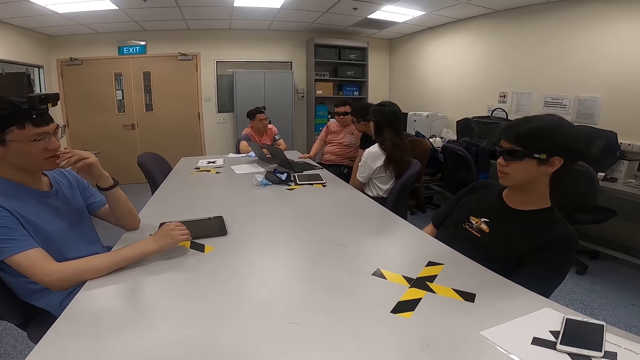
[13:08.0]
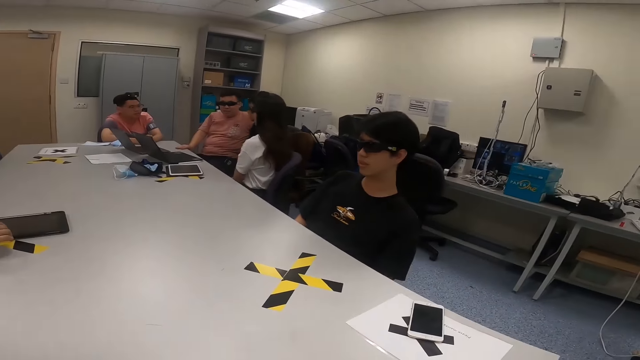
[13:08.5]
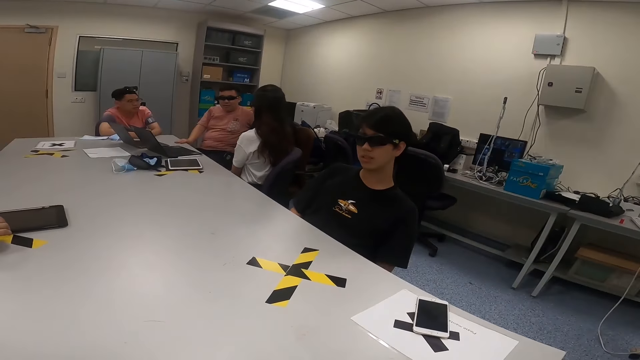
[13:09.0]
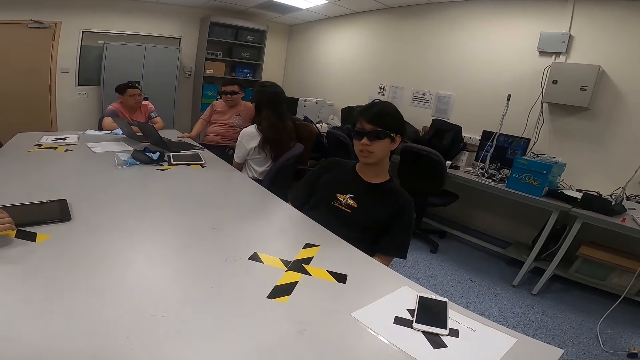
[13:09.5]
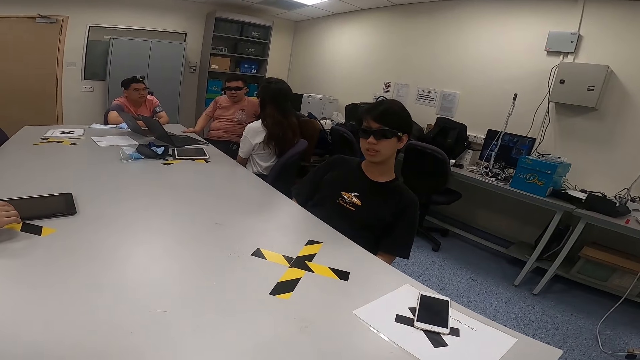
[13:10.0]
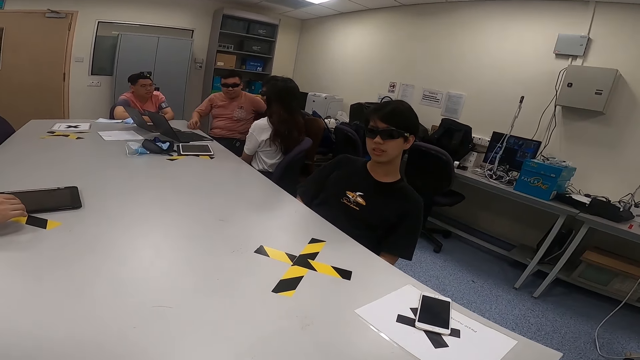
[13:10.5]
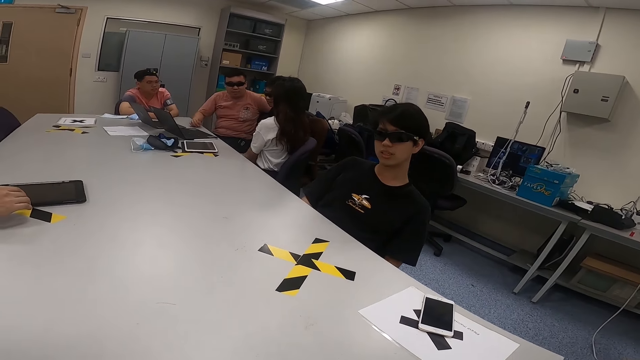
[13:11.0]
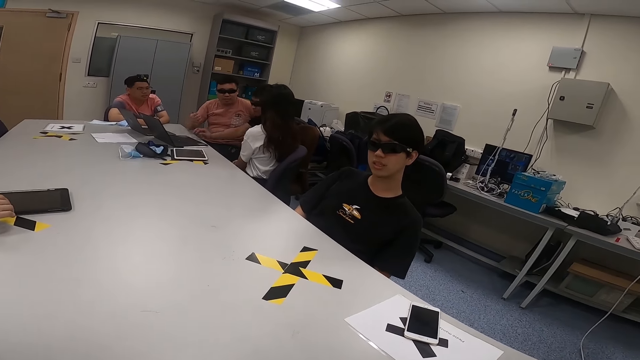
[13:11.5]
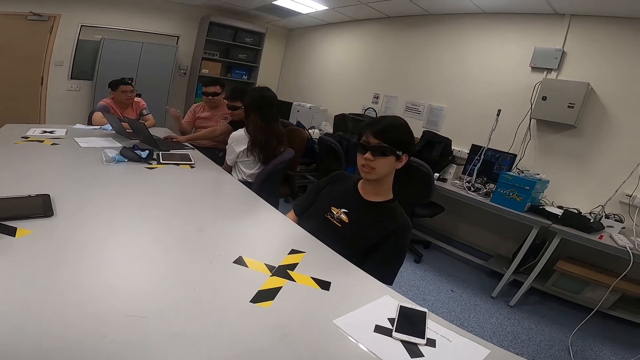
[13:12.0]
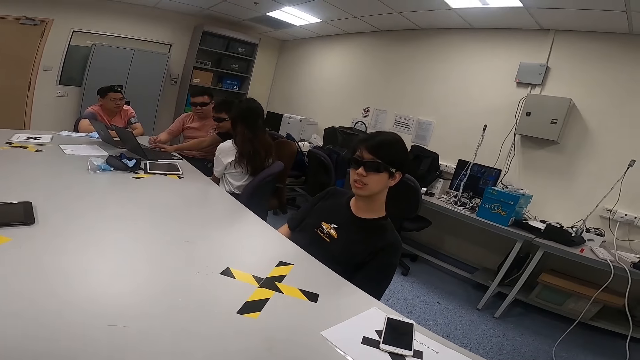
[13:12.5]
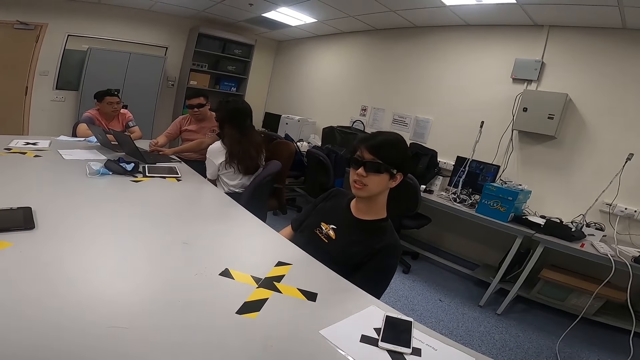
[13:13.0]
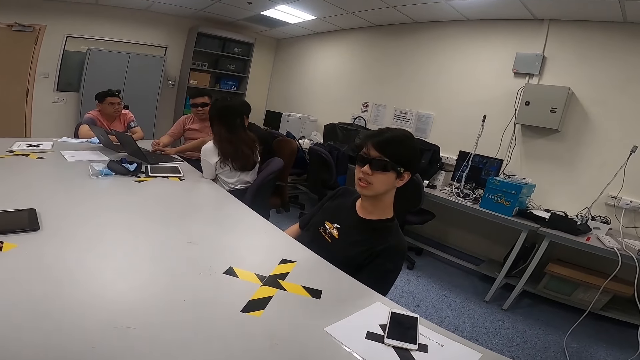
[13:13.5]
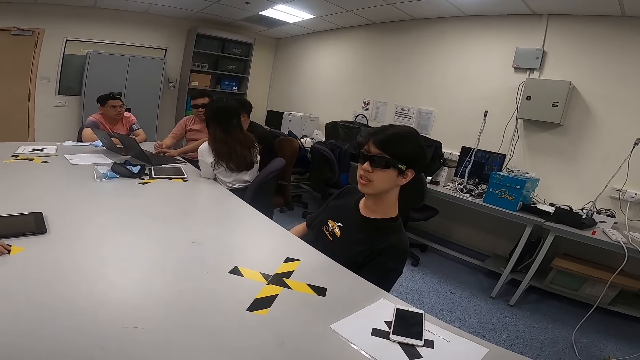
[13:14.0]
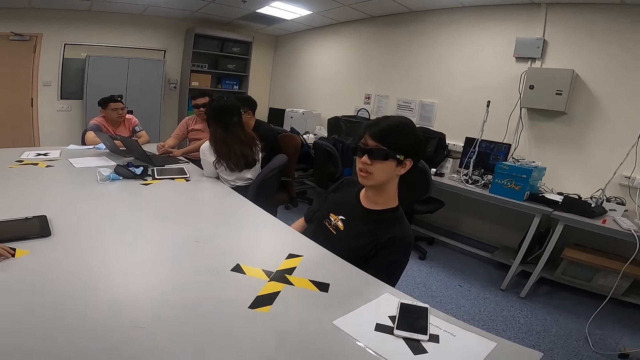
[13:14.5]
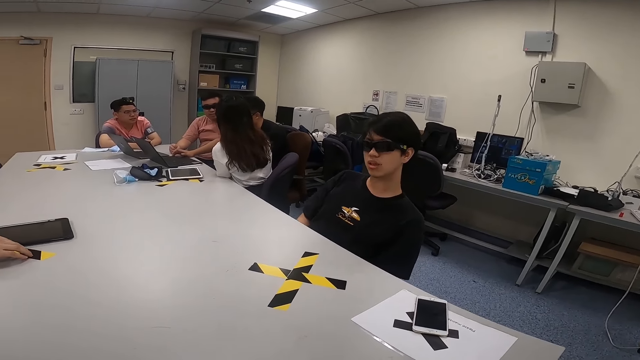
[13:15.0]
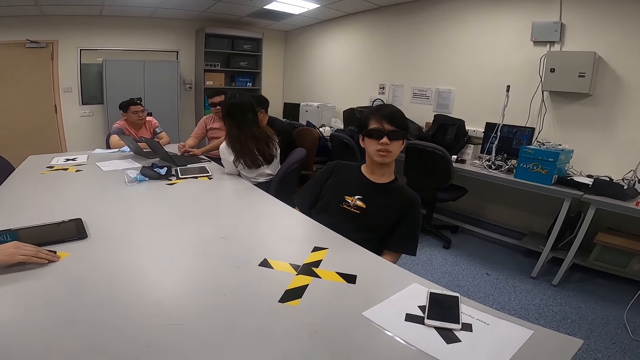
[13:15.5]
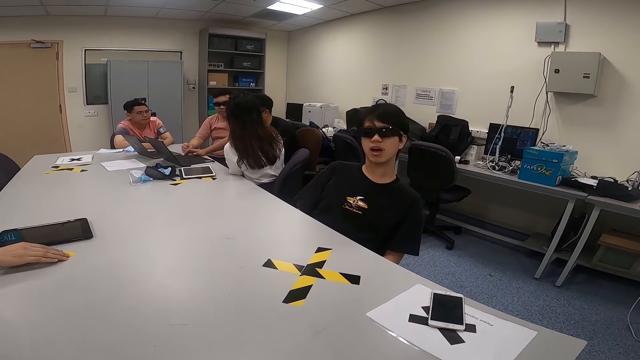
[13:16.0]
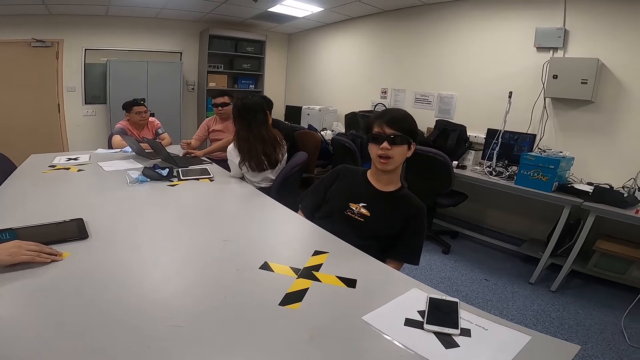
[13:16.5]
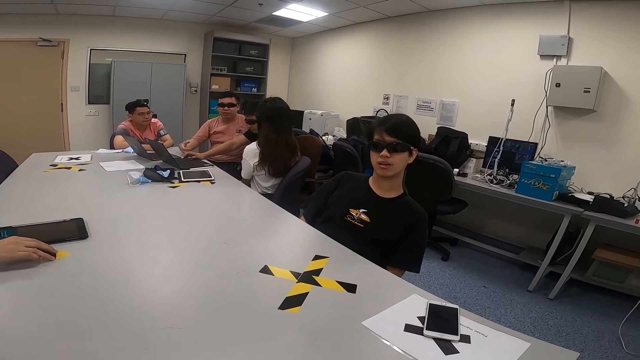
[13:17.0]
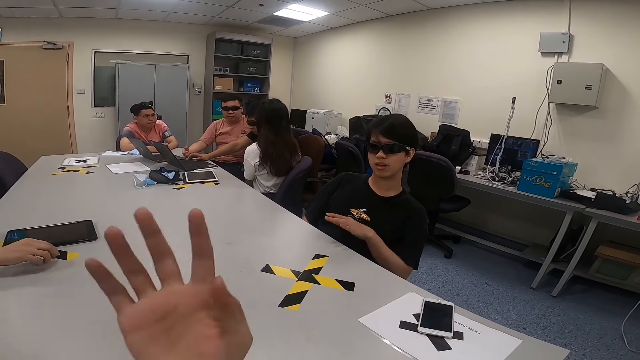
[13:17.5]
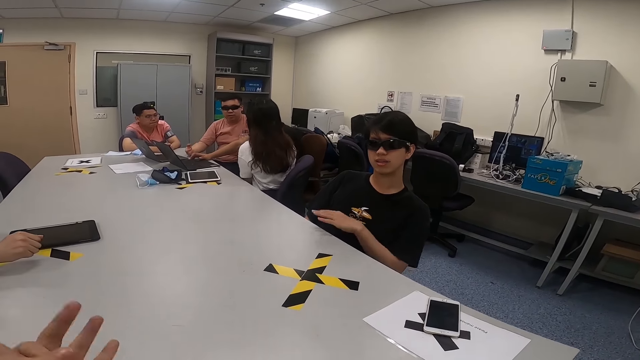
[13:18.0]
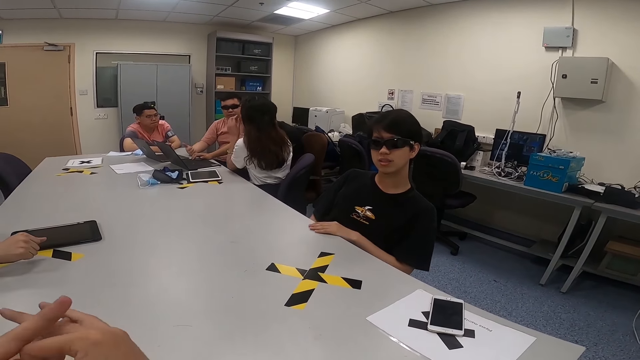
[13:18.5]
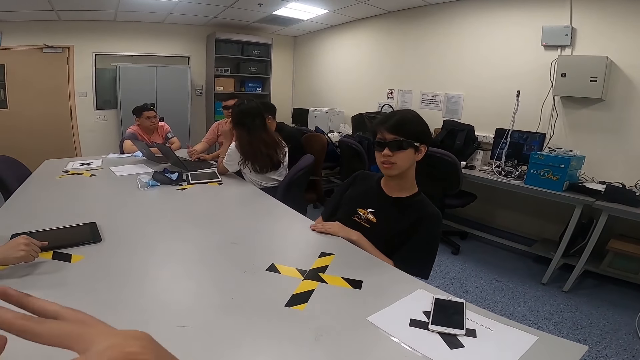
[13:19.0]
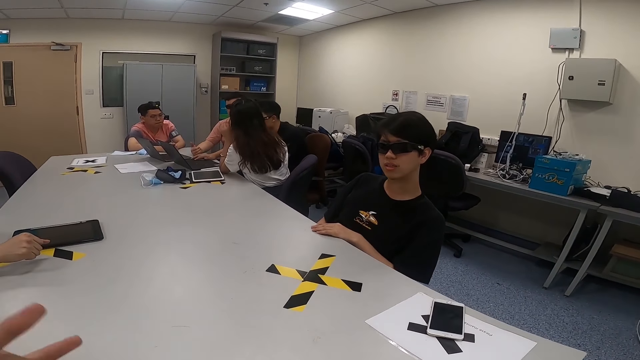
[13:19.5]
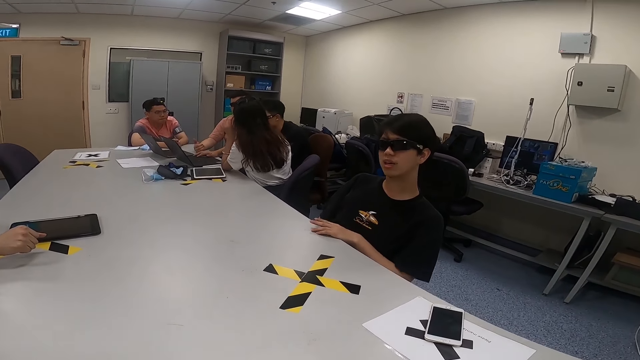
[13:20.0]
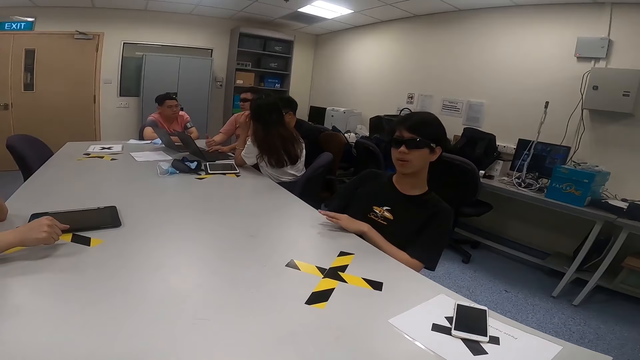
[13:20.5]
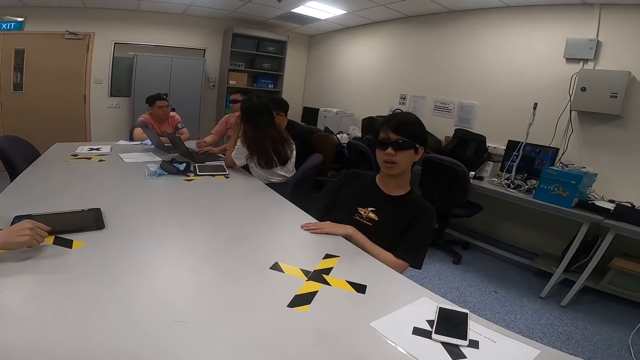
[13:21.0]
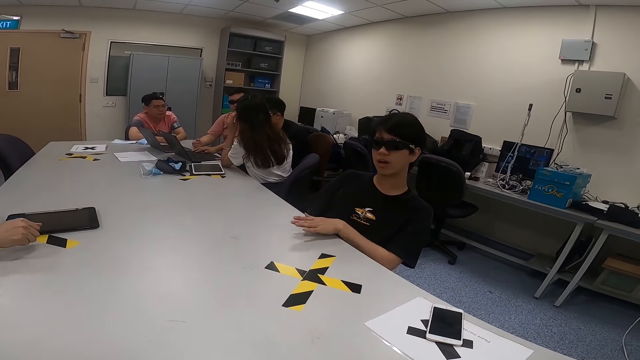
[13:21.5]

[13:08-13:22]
A lady swings her chair. A man moves his hand. A second man looks at the camera wearer. A third man moves his hands. A fourth man presses the computer keyboard. The second man swings his chair. The lady leans on the table. The second man shakes his head. A fifth man moves his fingers on the table. Another man puts his hand on the table. The second man waves his hand. The camera wearer waves his hands. The fifth man rubs his fingers. The lady leans on the table and places her hands on the table. The fourth man looks at the laptop. The second man nods his head and taps his hand on the table.

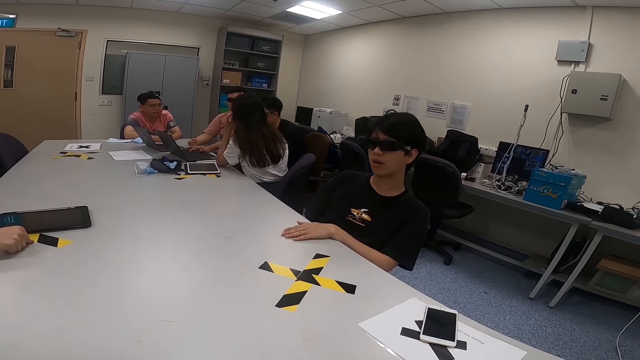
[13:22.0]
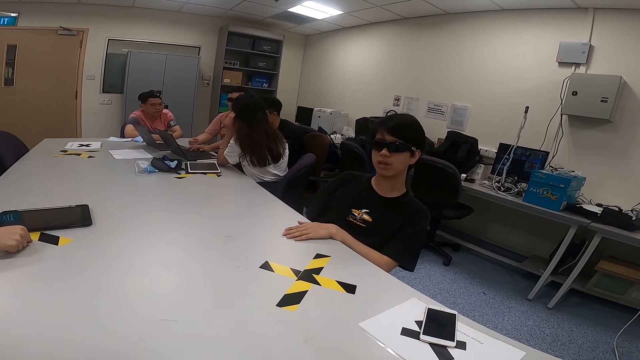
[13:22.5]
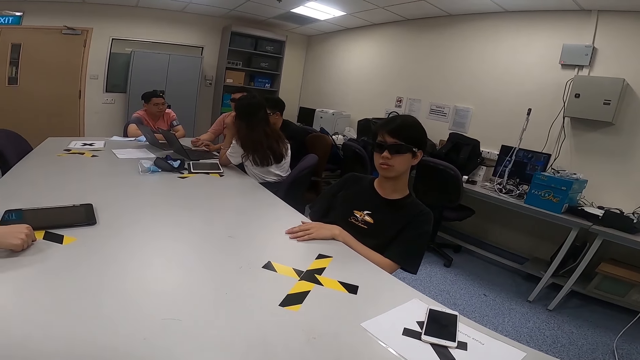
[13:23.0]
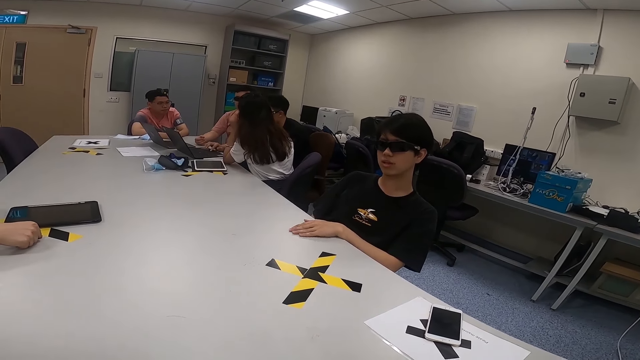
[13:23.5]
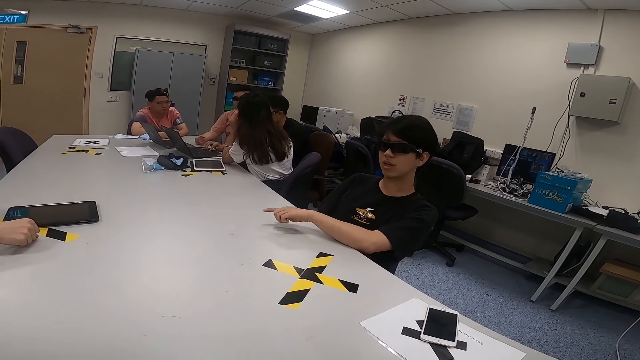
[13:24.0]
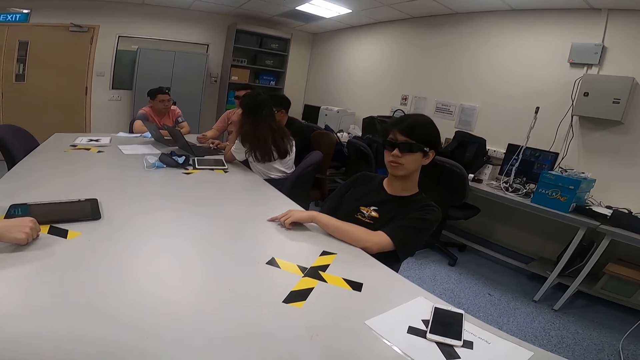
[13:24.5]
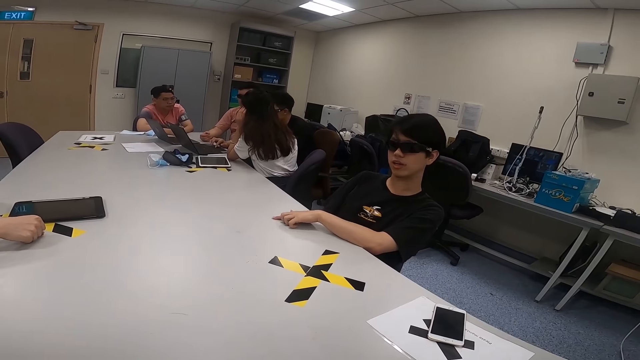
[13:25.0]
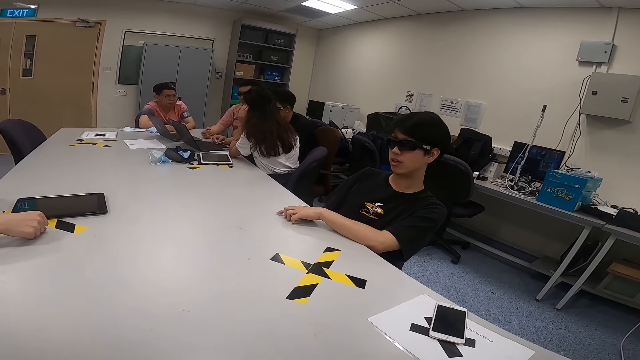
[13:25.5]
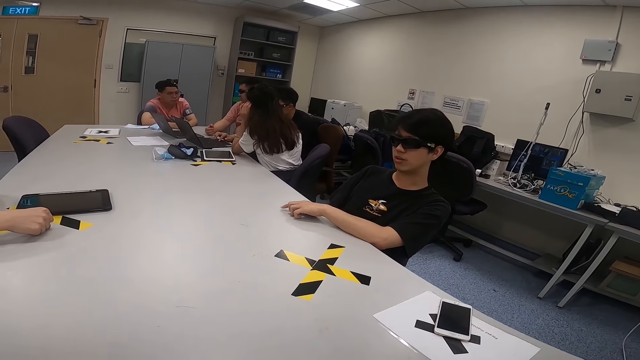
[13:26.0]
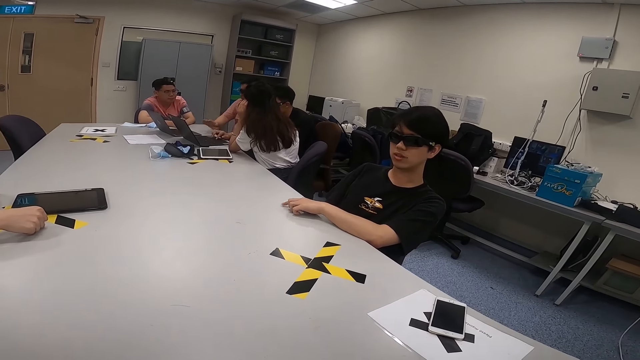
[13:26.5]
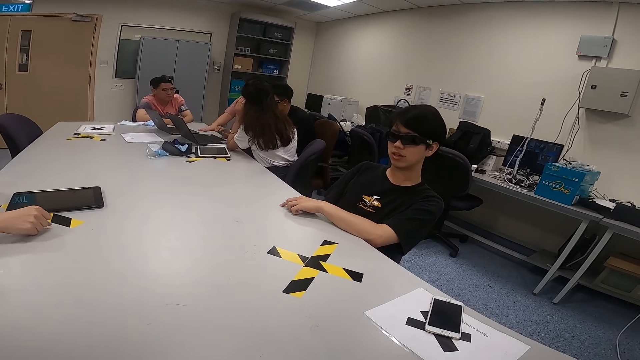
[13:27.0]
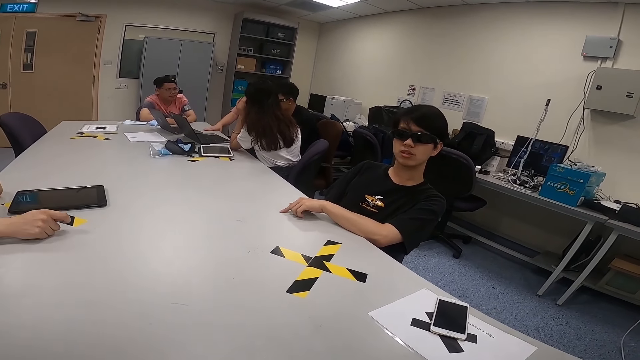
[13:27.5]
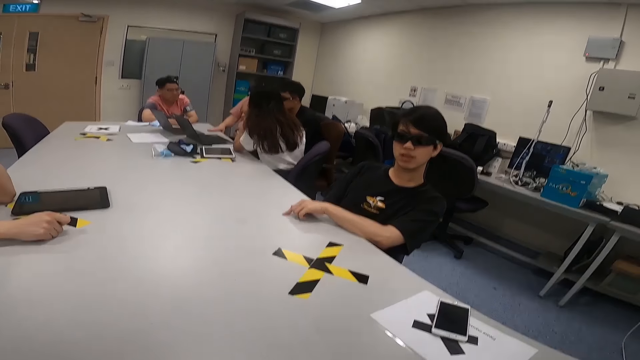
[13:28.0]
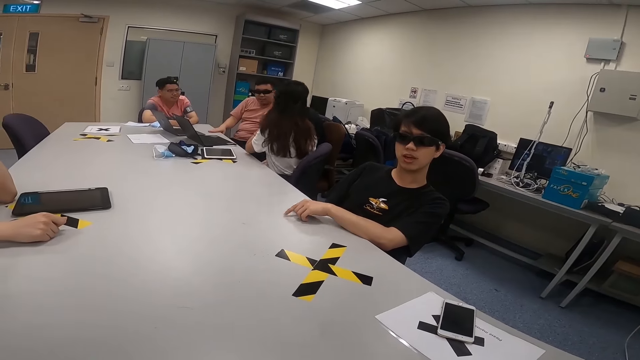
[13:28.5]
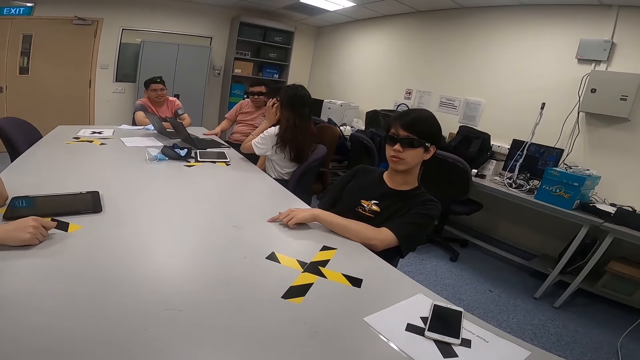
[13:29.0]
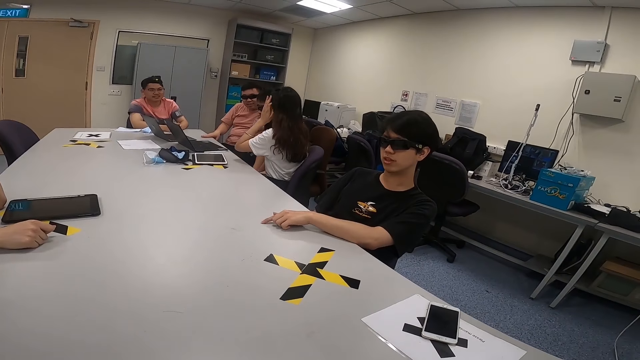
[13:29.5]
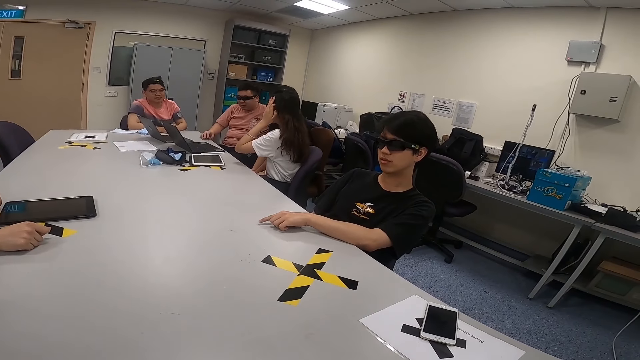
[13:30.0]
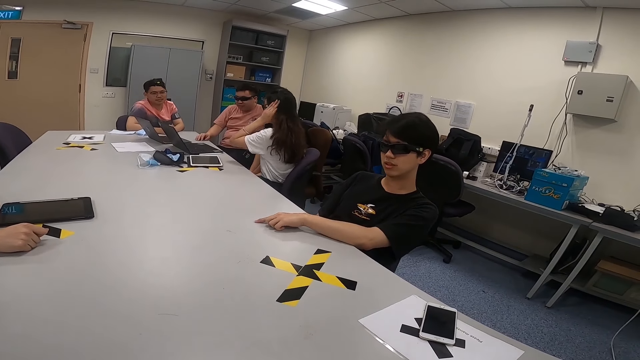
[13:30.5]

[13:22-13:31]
A man taps his hand on the table. A second man places his hands on the table. A lady nods her head. A third man presses the computer keyboard. The camera wearer looks at the first man. The first man moves his hand on the table. A fourth man looks at a person. The first man taps his finger on the table. The second man rubs his hands together. The lady touches her hair.
